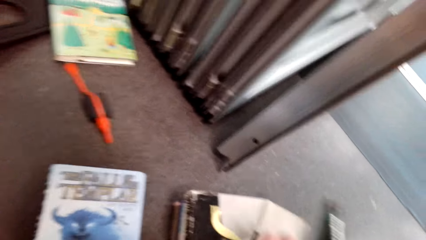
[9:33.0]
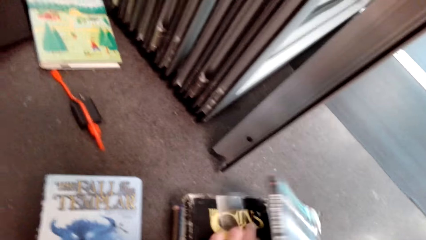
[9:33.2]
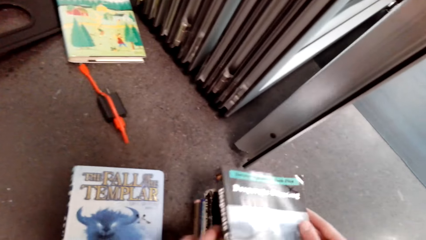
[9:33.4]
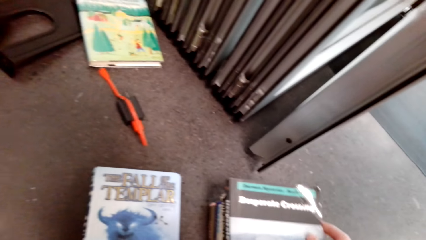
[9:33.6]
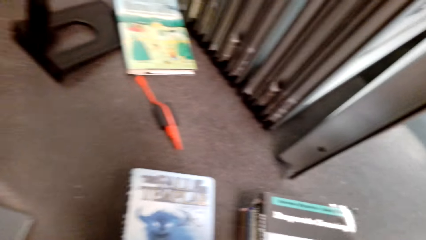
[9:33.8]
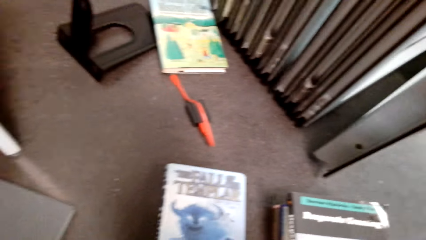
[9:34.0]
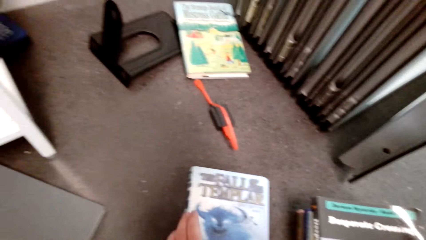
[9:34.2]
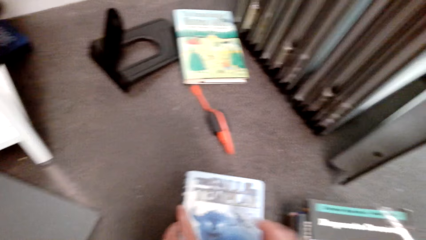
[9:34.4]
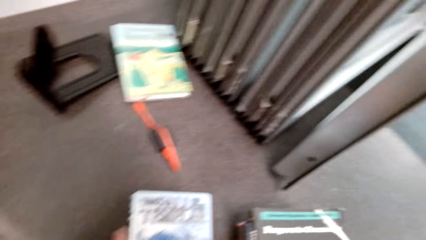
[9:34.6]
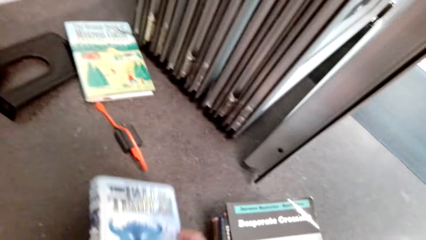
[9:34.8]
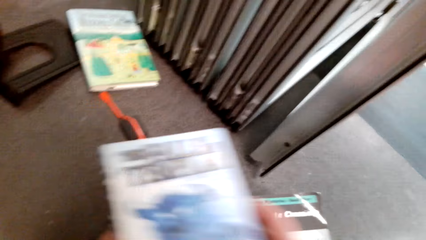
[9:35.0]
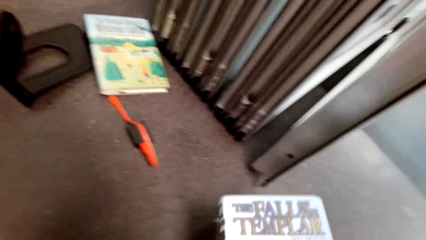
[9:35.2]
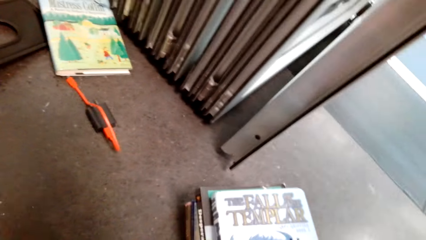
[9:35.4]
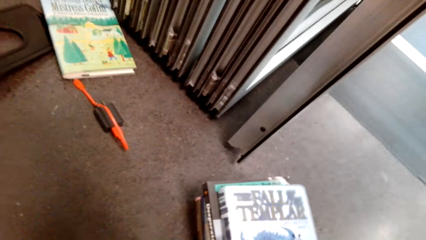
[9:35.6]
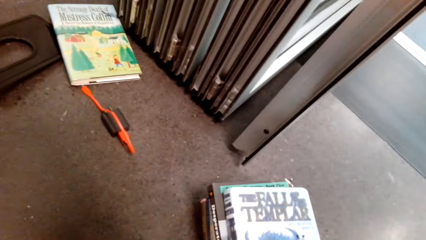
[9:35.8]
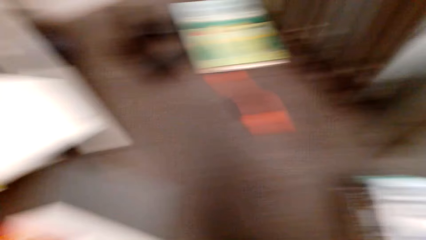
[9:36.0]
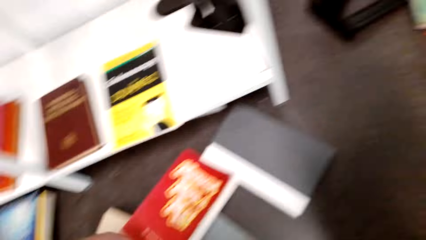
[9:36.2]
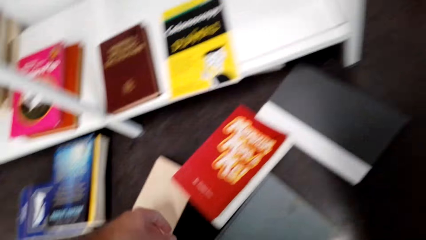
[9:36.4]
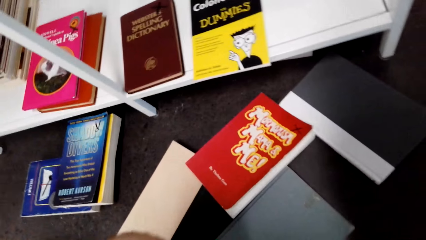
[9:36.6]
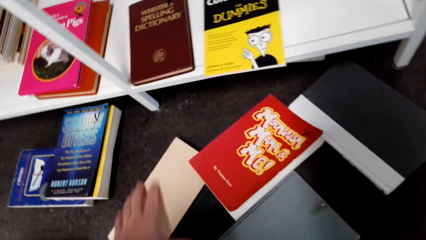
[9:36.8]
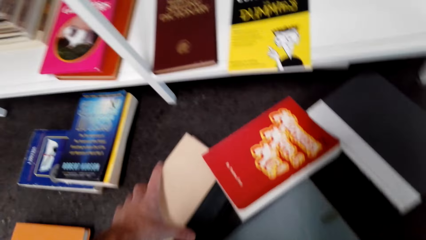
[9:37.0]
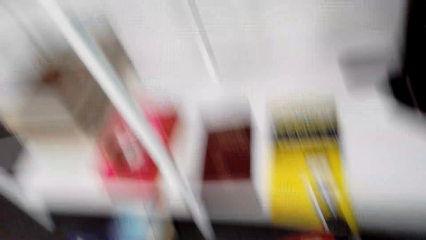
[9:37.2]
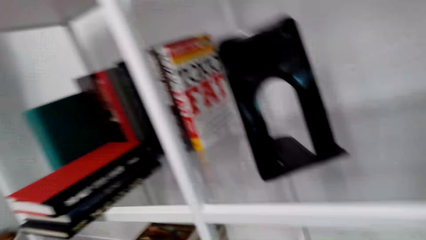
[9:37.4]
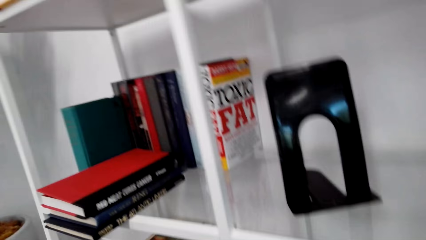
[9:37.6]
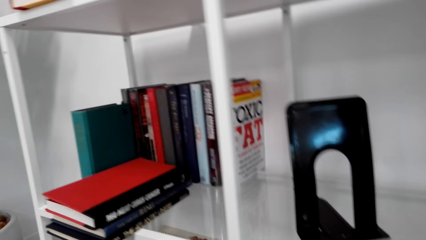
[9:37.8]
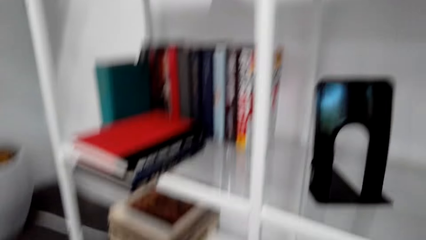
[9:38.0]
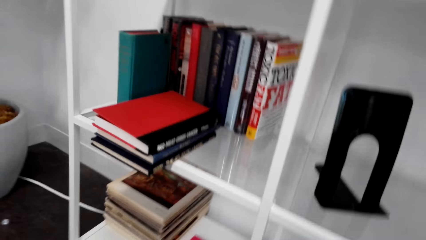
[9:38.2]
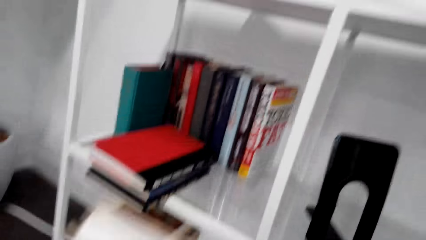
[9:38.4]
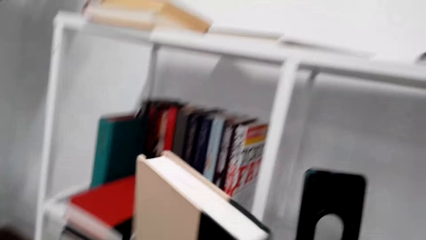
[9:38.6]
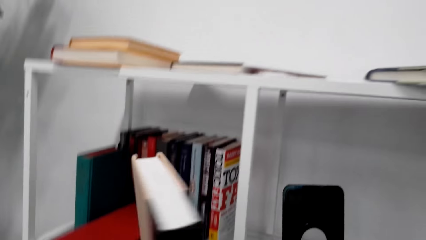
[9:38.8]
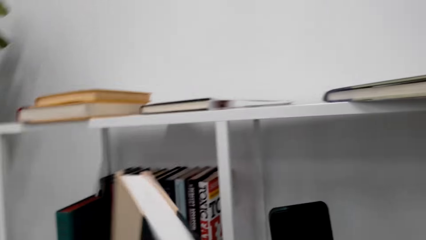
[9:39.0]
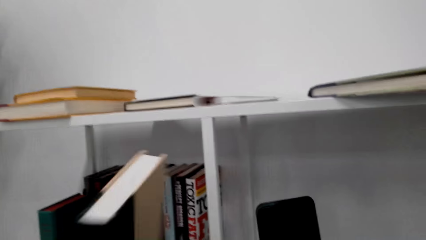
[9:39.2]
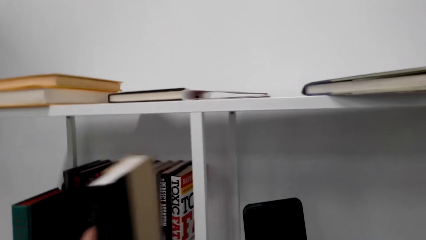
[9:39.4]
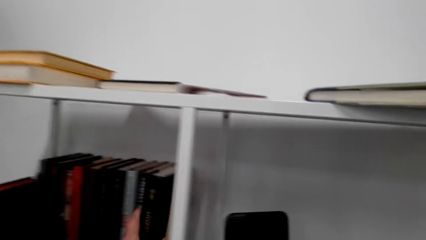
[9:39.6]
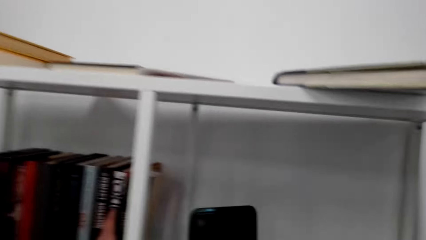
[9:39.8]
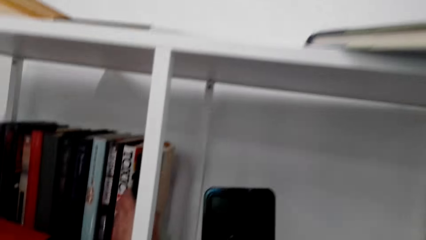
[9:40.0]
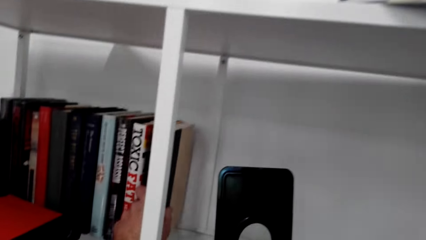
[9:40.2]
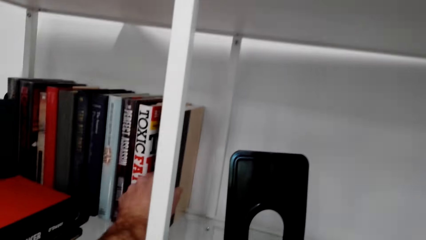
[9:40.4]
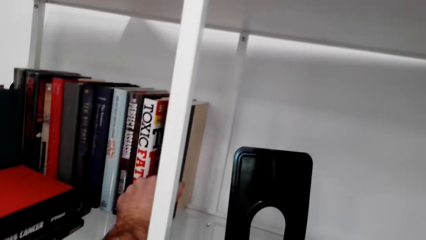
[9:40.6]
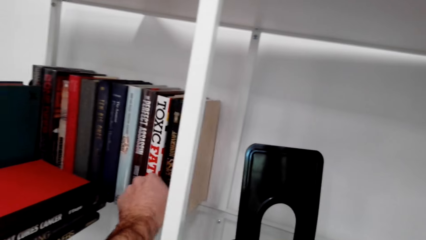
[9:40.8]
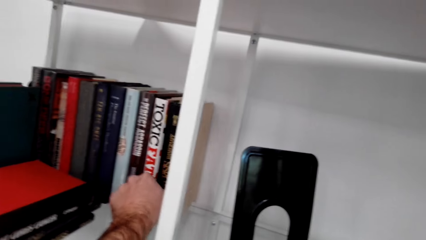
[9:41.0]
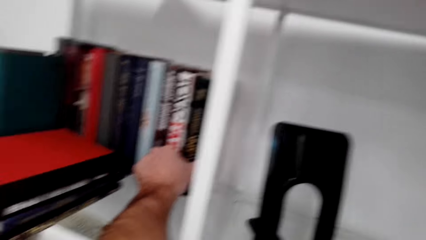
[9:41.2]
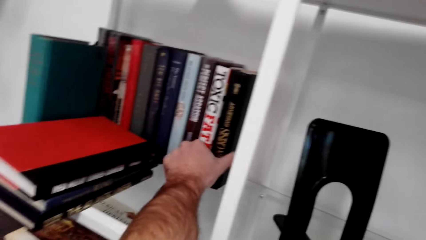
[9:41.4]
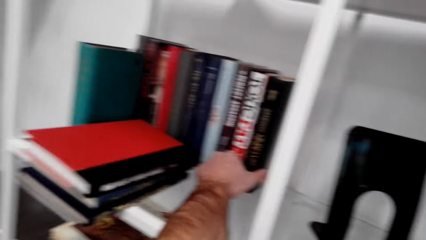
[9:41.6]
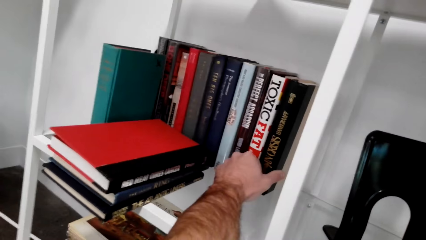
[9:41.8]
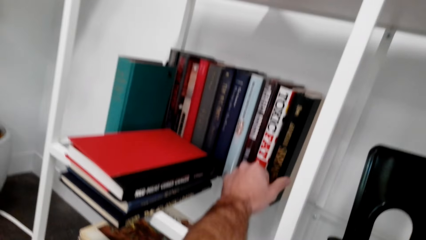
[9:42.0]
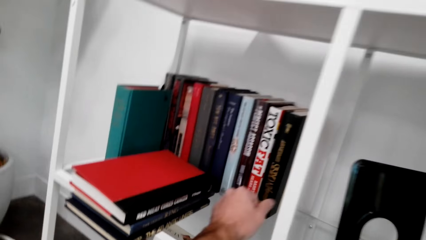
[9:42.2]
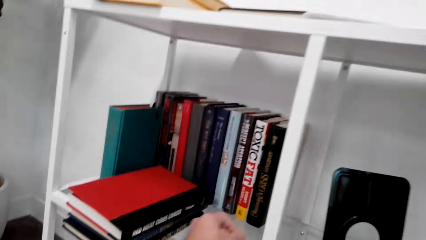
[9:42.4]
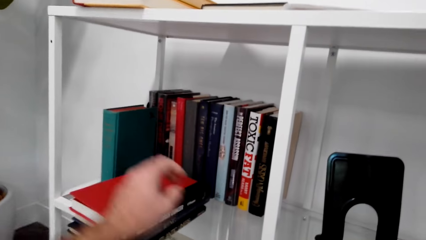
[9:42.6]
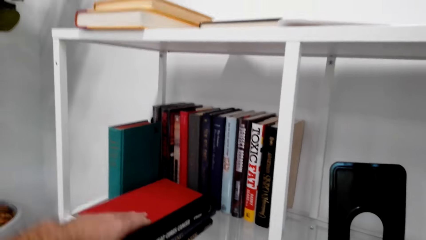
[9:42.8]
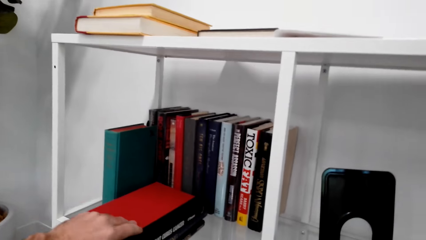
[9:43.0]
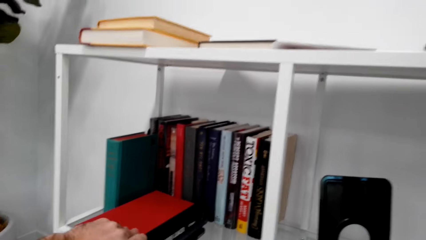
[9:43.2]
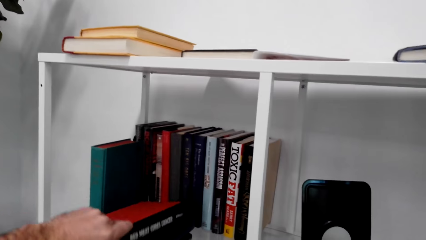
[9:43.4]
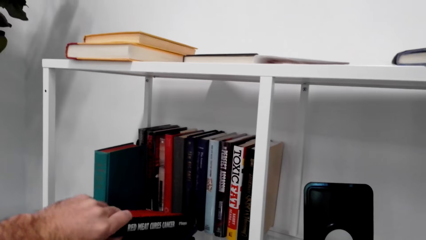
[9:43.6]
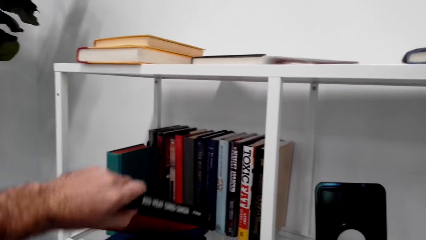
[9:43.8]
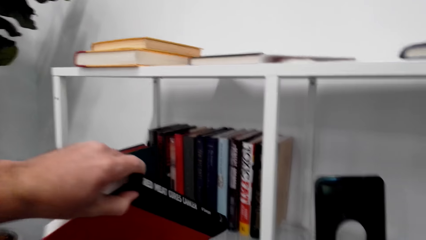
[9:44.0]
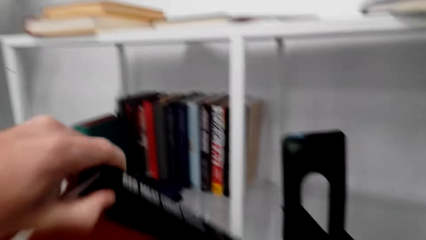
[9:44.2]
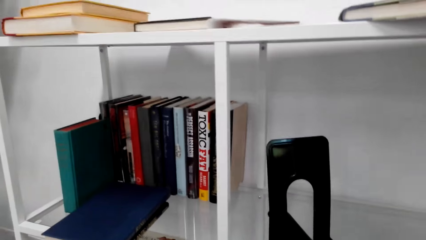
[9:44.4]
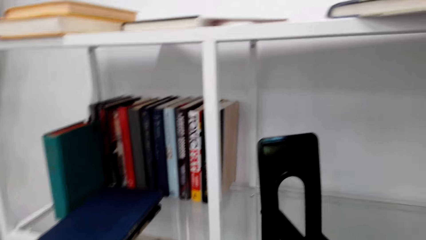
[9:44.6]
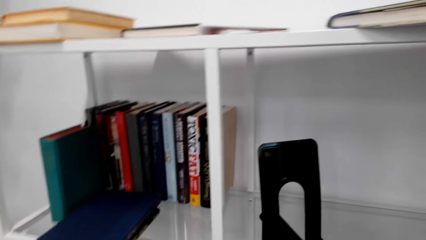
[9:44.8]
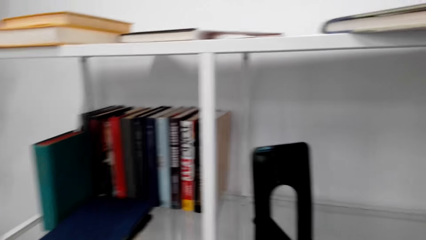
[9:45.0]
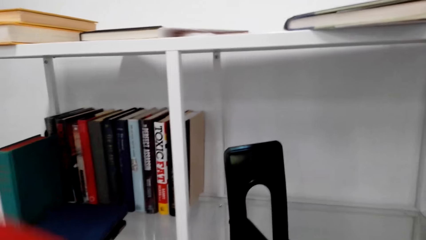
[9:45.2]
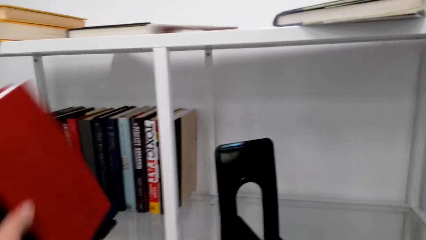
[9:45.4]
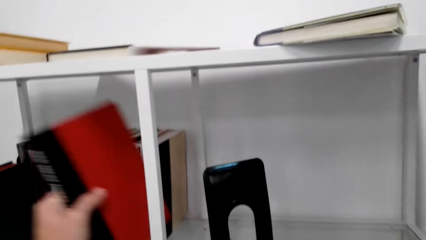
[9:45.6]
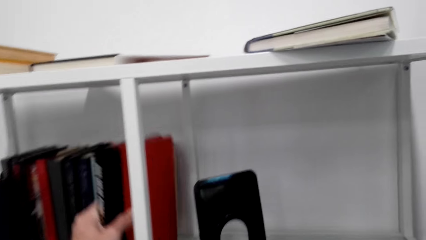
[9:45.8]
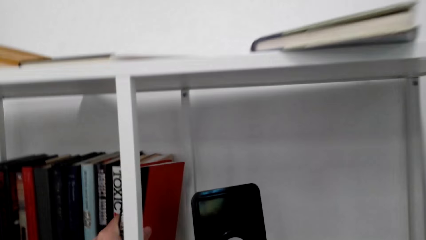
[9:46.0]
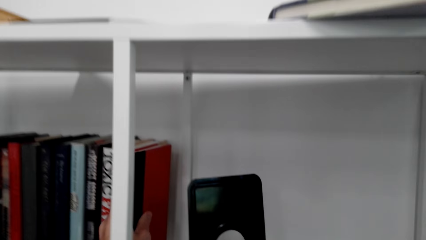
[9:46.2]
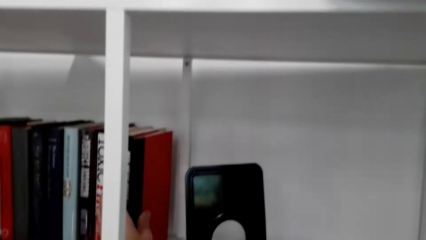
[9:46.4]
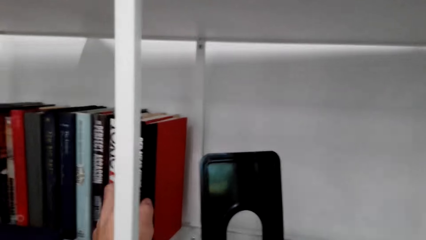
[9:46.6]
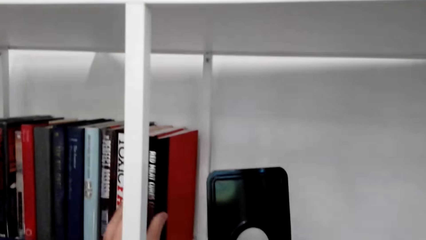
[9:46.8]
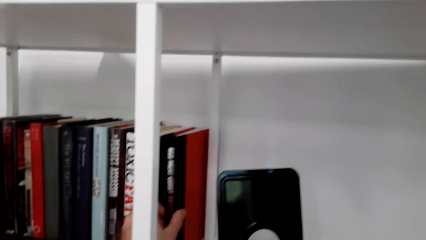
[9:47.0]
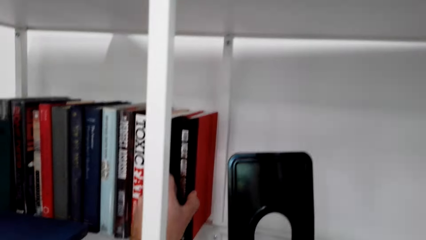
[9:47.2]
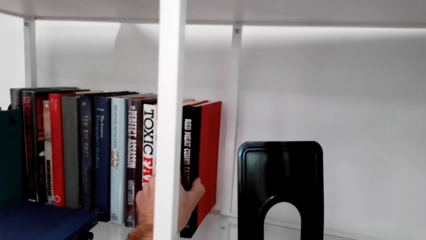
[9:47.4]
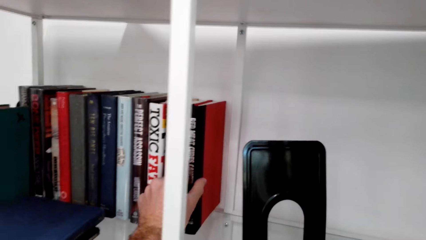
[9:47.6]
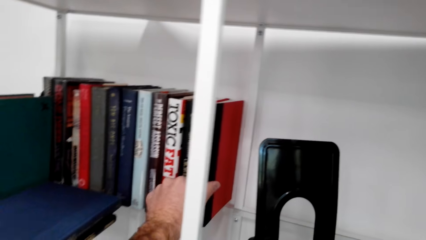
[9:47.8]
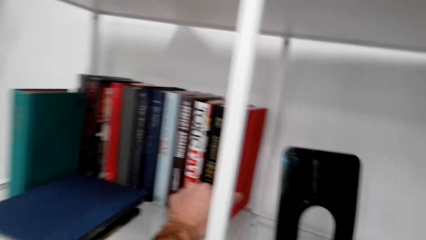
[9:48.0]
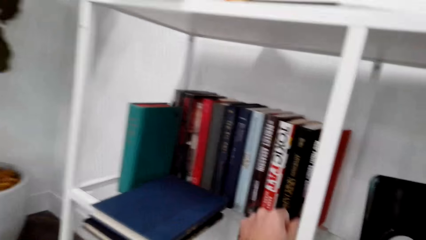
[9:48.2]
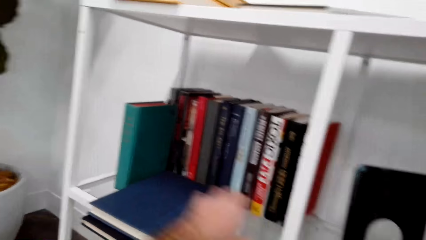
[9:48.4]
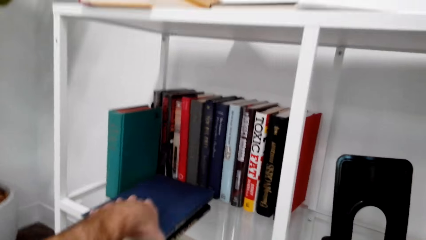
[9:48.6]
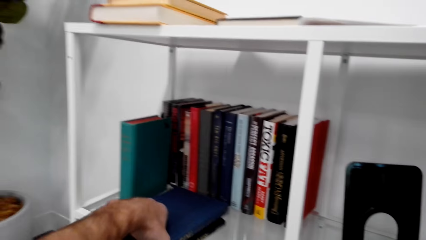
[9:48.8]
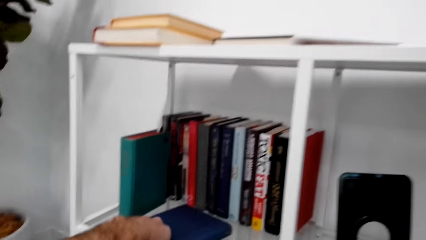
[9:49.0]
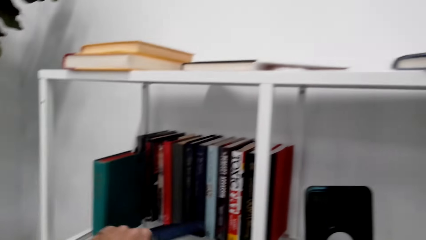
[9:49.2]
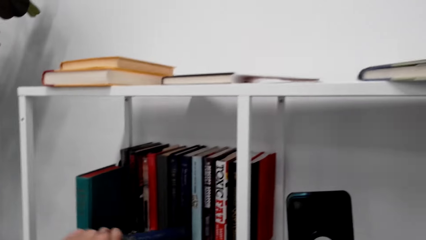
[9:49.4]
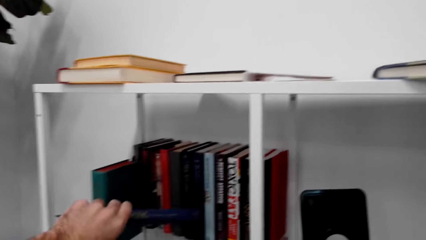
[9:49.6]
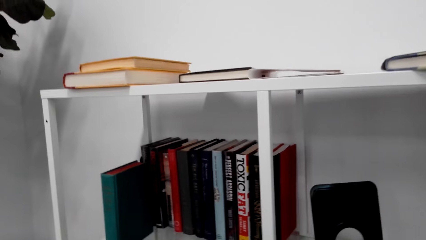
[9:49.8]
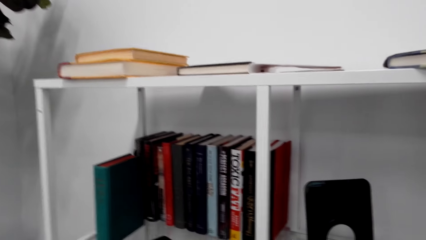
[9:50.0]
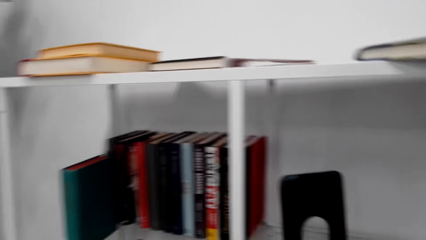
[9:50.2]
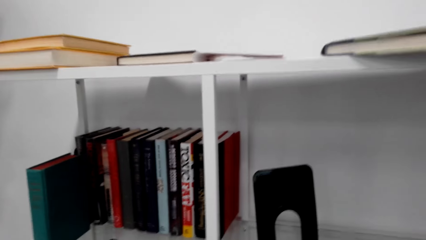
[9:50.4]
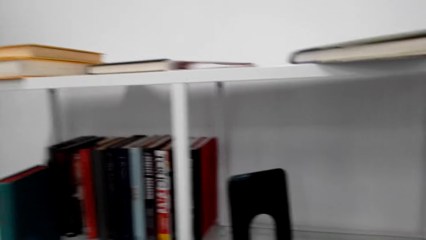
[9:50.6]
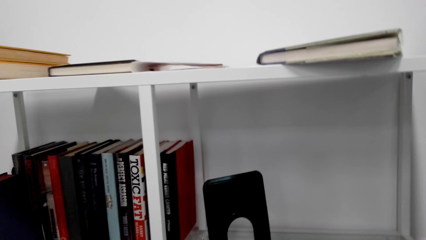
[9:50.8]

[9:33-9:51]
The camera wearer puts the books on the shelf. They sort the books on the shelf. They pick a book from the shelf. They put the book on the shelf upright. They sort the books on the shelf. They pick another book from the shelf.
